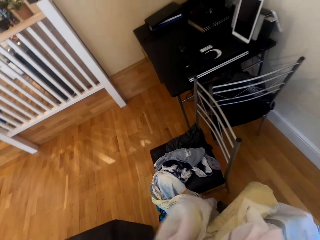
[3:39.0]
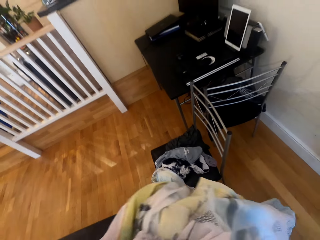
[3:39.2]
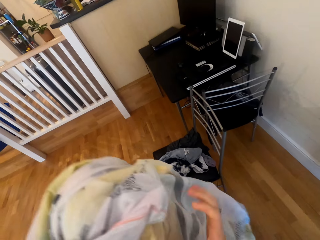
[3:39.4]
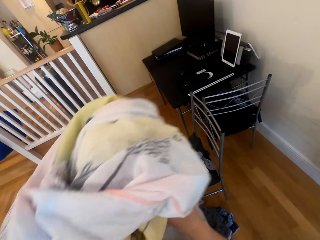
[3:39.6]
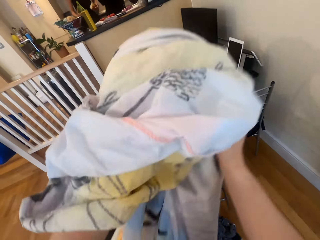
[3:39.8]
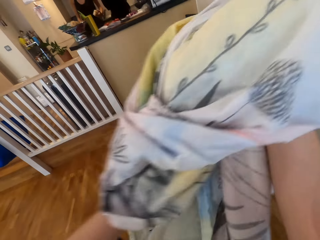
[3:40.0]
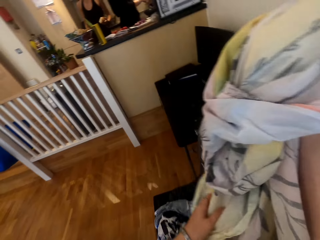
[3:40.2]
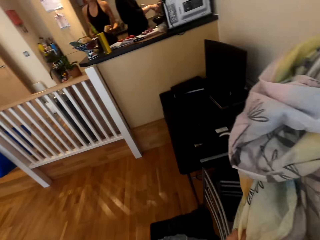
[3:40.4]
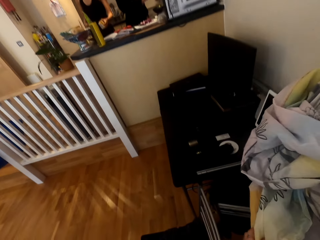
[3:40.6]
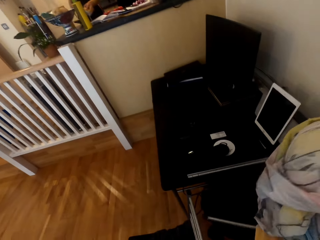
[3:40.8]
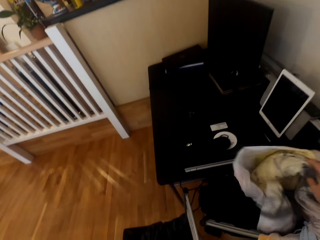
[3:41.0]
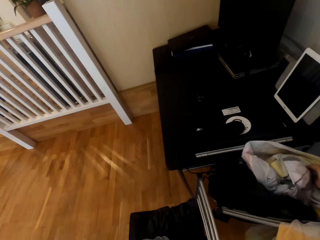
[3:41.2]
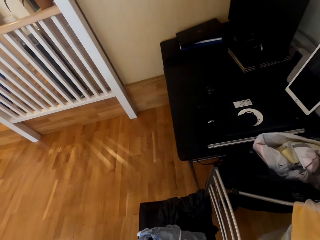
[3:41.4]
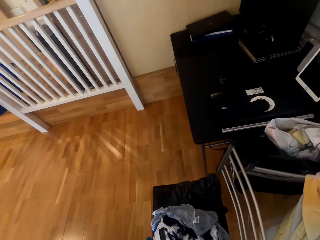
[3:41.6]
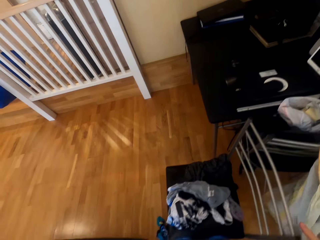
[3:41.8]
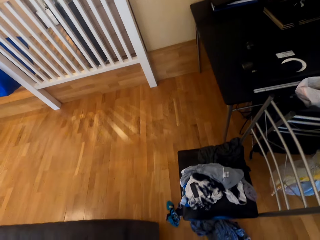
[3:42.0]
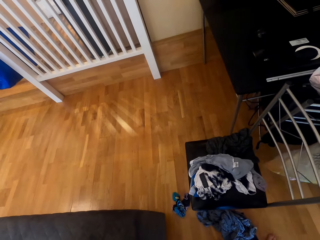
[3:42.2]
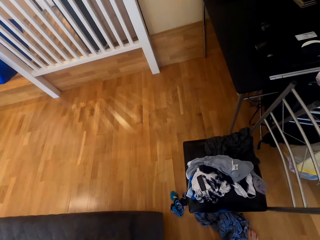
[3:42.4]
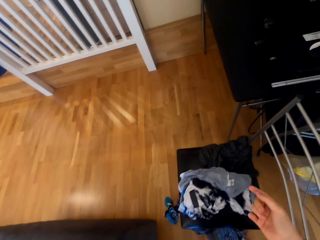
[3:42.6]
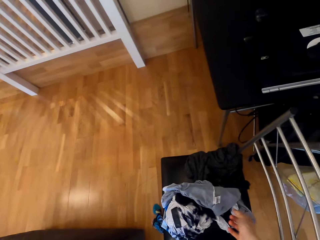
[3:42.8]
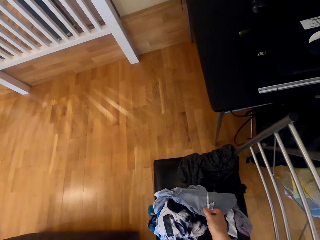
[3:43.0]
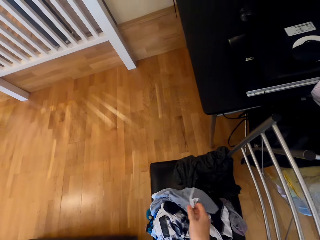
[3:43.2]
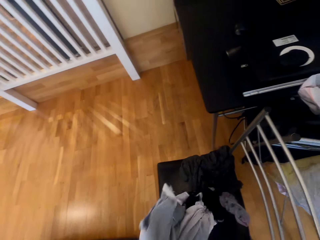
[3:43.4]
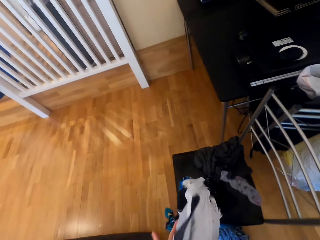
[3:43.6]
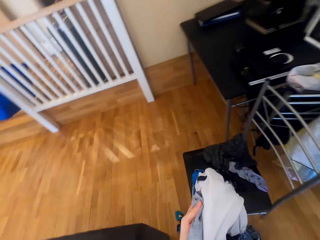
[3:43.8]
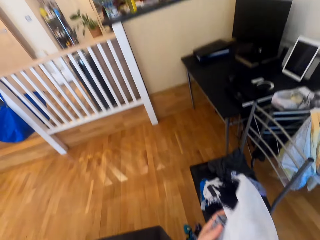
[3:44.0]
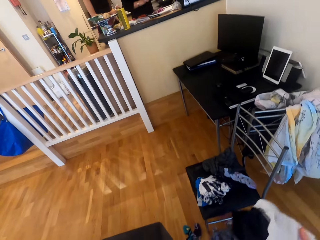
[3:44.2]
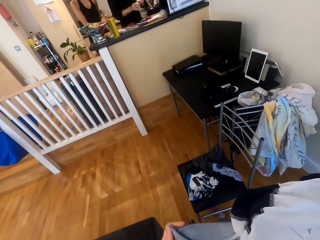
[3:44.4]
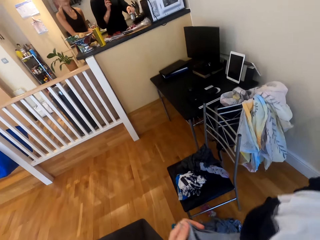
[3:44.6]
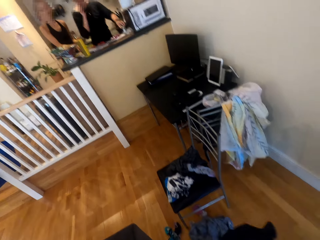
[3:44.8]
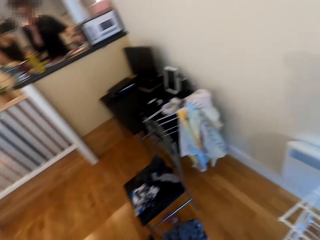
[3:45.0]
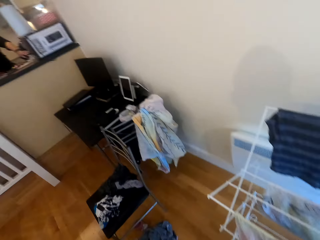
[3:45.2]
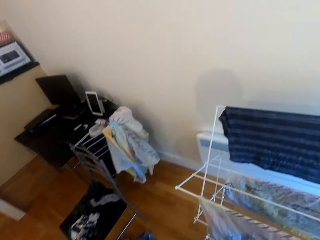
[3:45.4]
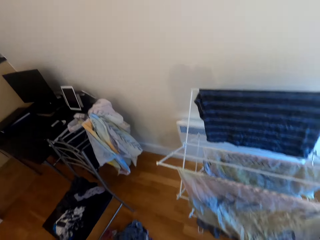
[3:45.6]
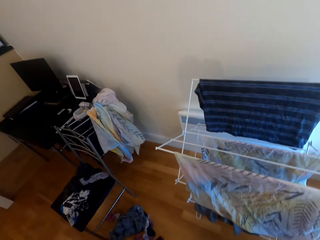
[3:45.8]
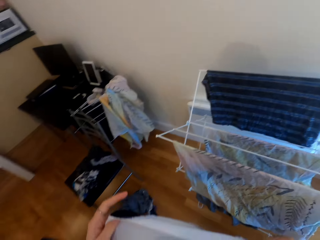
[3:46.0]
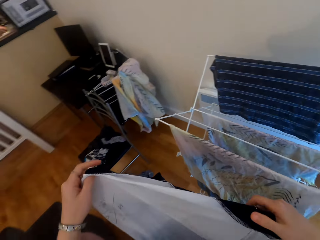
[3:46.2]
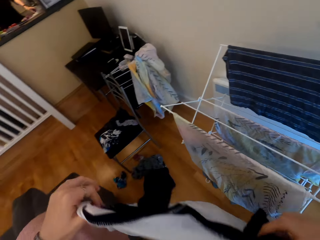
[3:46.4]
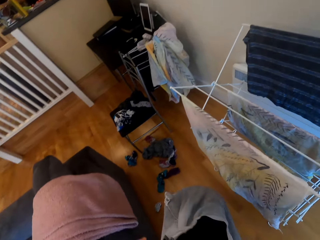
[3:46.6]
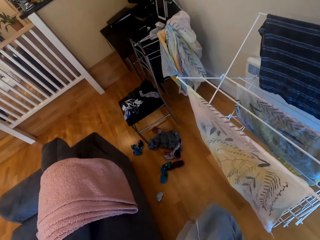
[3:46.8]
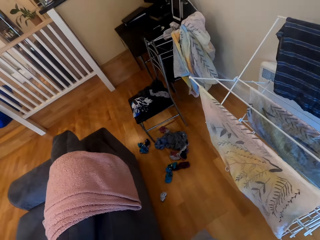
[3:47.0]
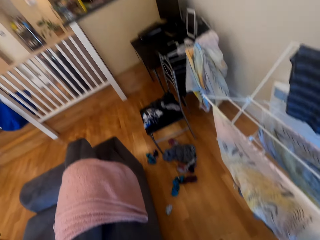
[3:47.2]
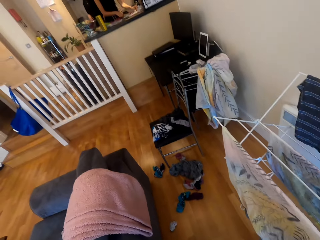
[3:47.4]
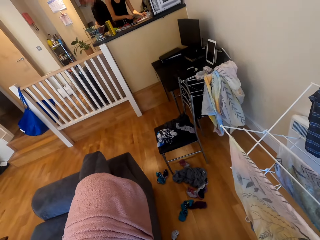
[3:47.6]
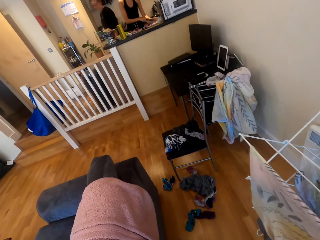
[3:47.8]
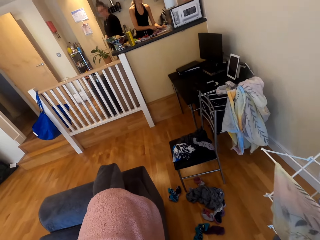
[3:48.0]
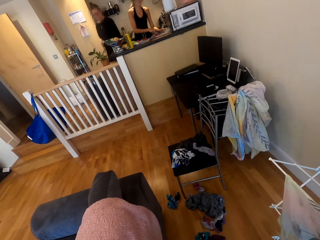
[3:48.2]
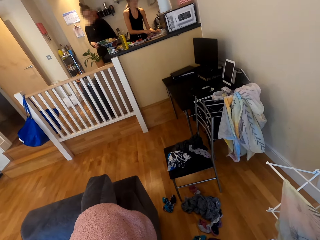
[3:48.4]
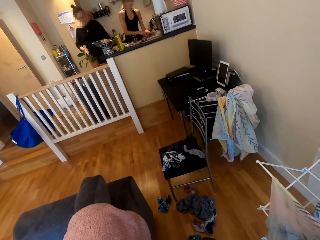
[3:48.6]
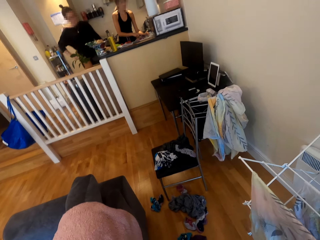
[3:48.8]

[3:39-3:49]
The camera wearer places the sheet aside. They pick up a t-shirt on the chair.

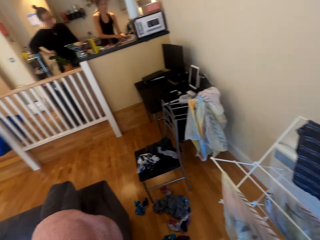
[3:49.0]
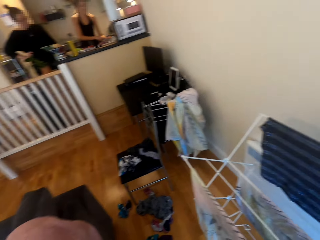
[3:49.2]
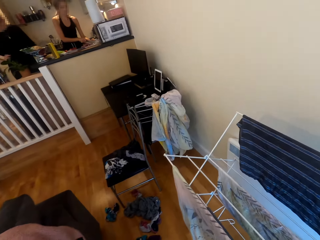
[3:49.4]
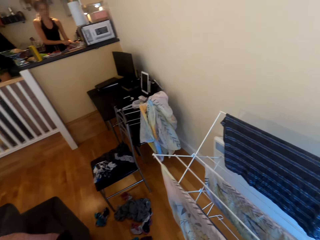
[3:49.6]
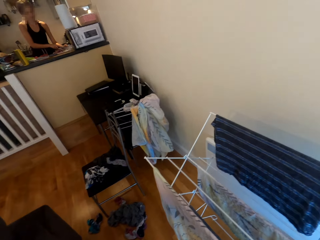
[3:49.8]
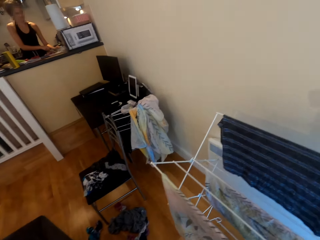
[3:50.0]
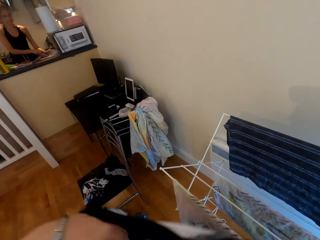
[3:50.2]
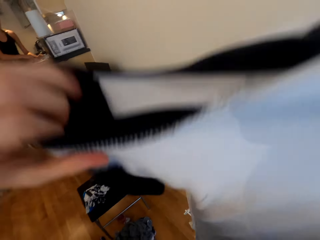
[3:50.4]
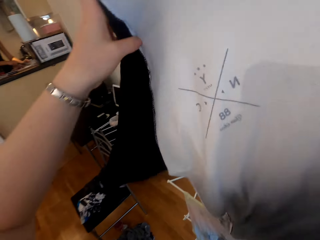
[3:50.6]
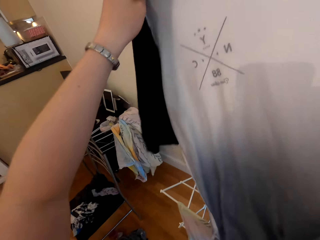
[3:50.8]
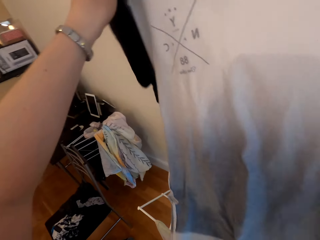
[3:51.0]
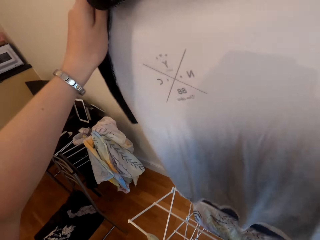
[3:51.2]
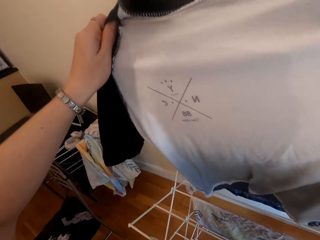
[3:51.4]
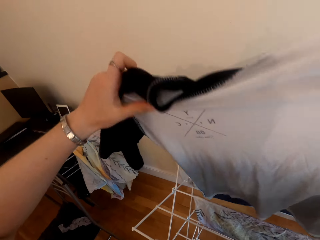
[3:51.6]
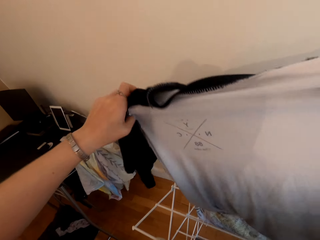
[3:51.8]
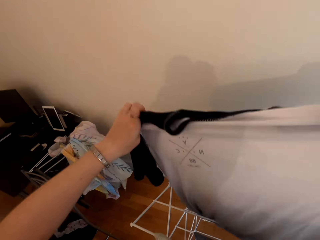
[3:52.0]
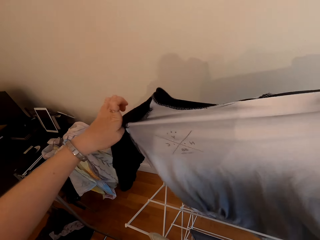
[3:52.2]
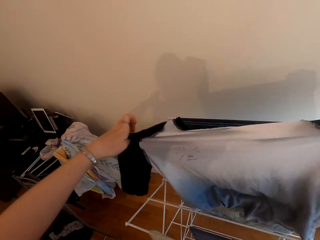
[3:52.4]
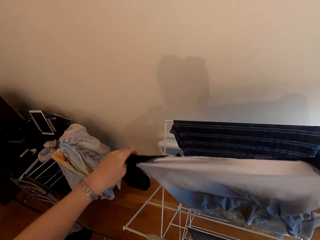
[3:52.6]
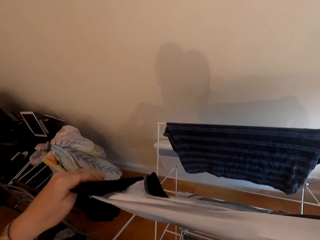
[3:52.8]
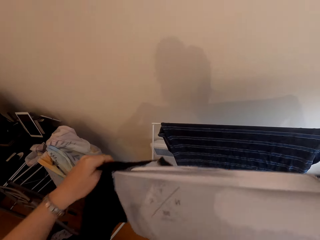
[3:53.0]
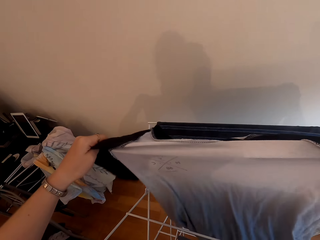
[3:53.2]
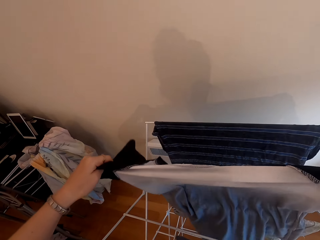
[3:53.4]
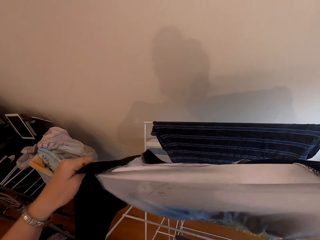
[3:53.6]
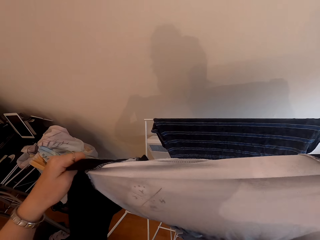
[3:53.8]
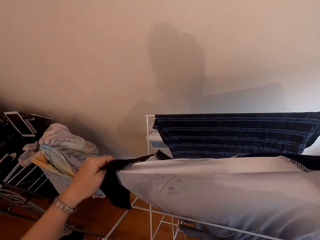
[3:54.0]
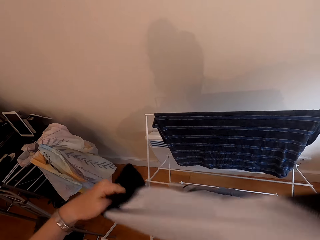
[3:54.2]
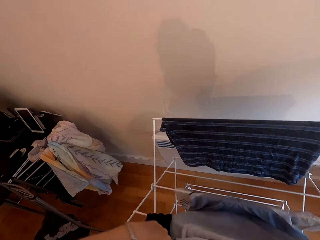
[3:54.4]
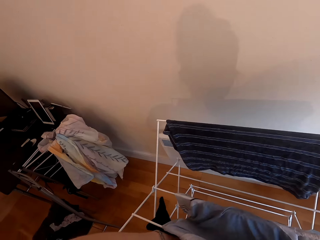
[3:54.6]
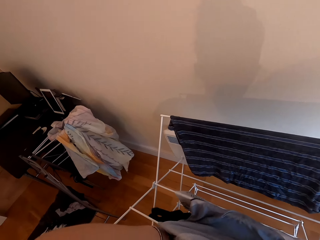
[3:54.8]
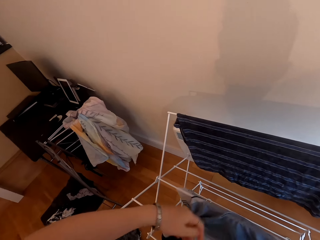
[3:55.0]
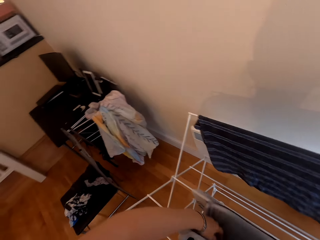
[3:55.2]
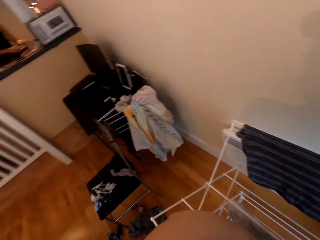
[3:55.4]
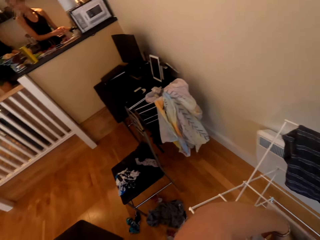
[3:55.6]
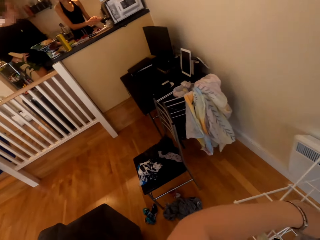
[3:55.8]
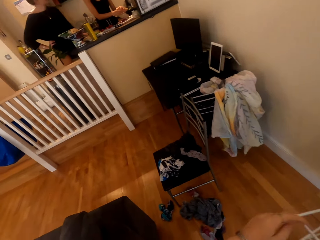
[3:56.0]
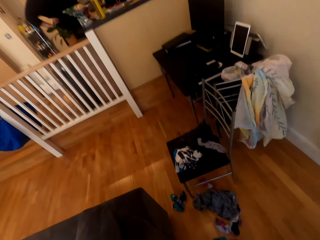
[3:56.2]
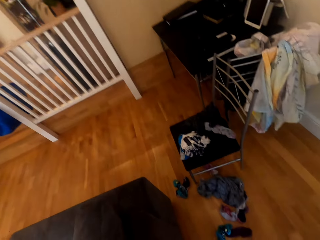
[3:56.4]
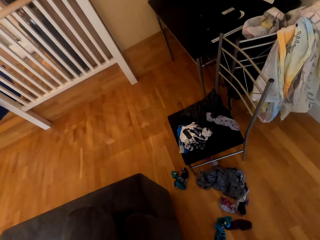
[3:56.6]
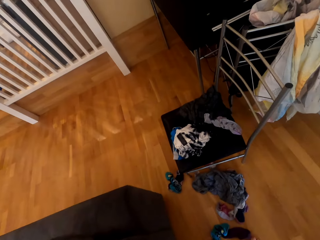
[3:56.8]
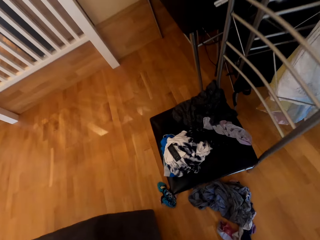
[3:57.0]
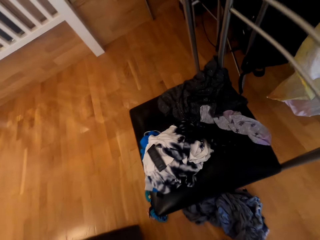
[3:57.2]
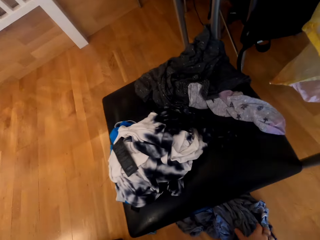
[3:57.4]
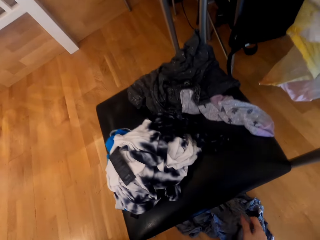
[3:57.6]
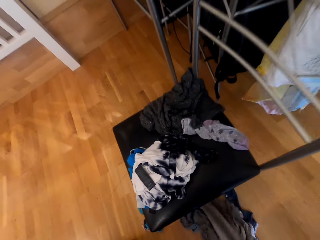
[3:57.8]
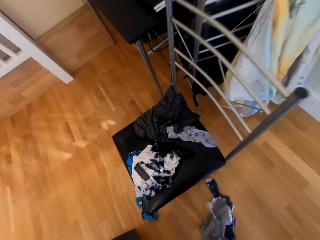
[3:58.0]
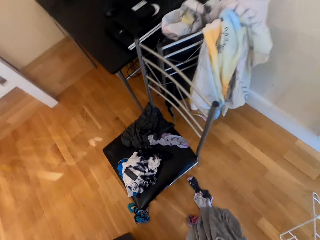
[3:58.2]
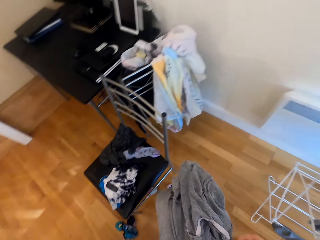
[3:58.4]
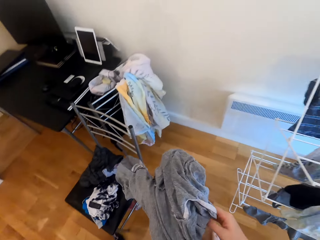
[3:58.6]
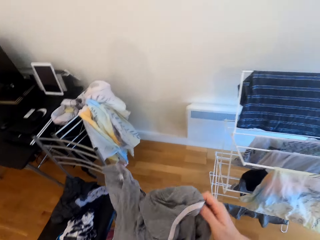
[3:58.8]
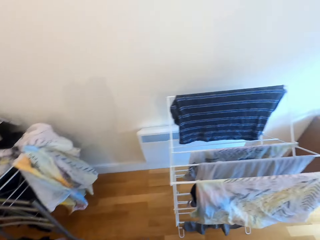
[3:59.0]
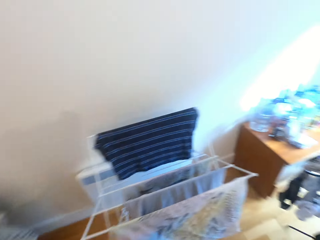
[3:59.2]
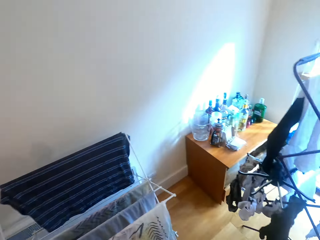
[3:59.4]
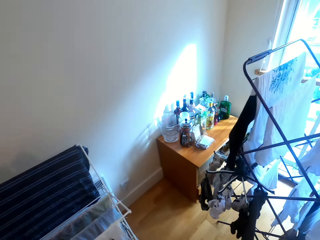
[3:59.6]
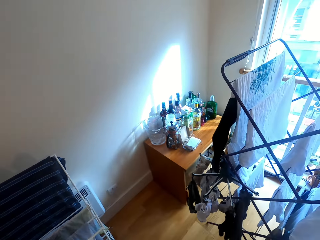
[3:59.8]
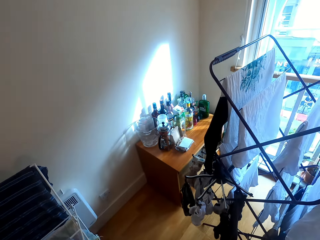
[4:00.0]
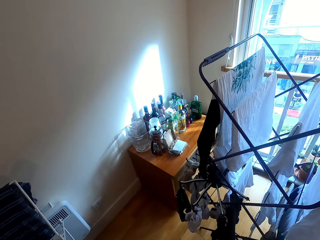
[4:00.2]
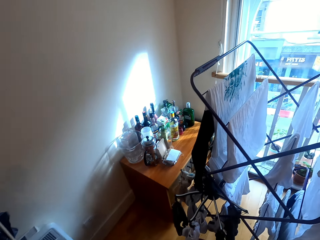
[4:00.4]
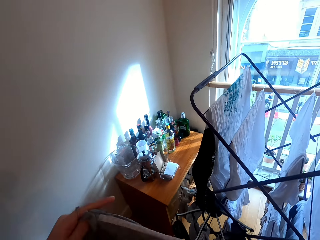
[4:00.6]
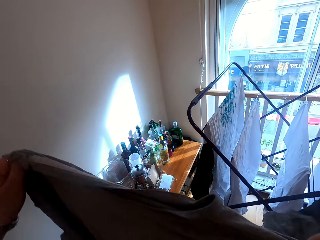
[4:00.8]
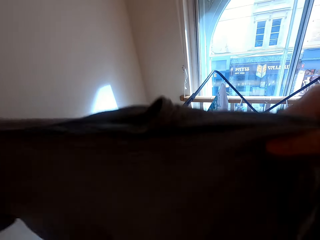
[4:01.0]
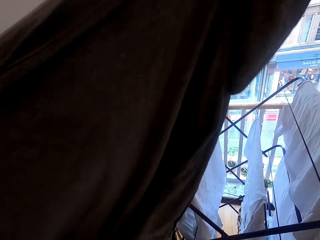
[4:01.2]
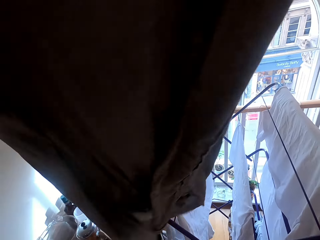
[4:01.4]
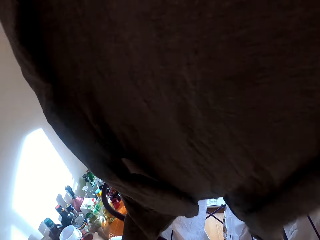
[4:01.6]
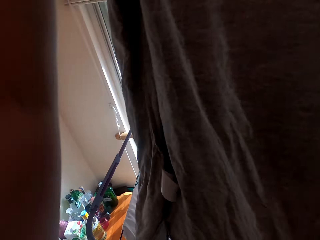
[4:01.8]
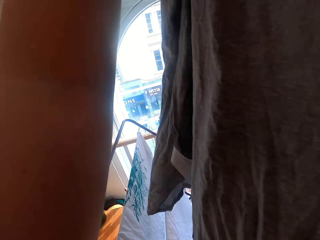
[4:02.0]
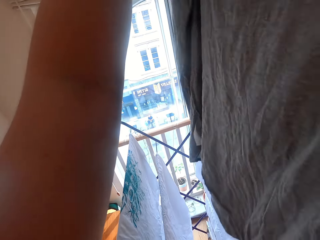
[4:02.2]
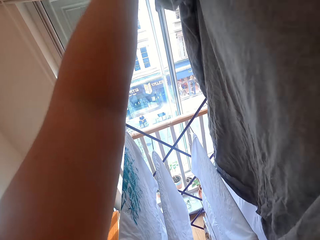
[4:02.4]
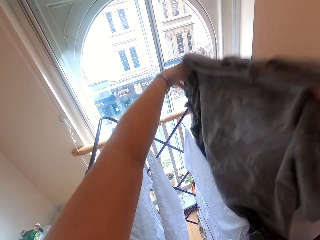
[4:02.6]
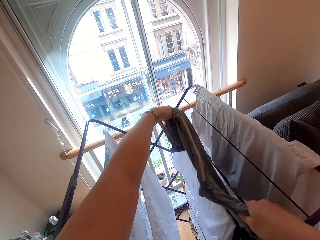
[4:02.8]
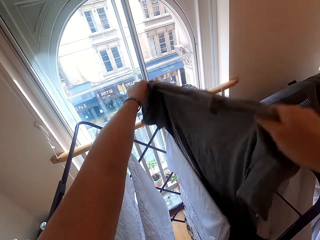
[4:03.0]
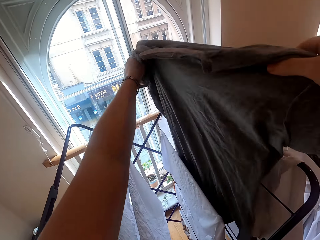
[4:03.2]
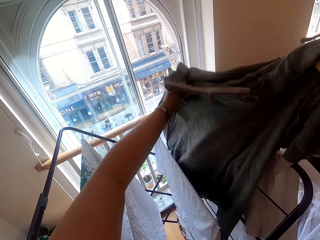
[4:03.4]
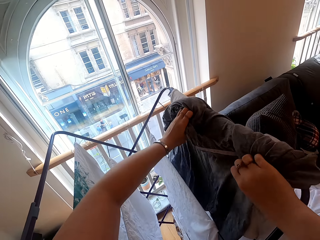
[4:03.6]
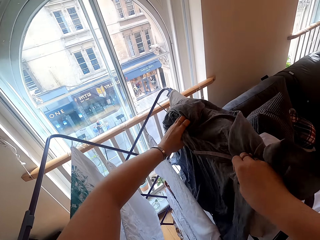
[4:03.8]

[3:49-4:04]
The camera wearer hangs the t-shirt on the cloth rack. They collect a t-shirt on the floor. They hang the t-shirt.
